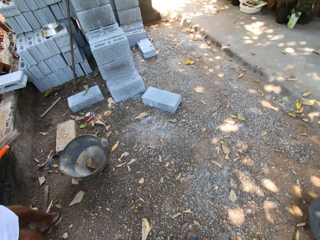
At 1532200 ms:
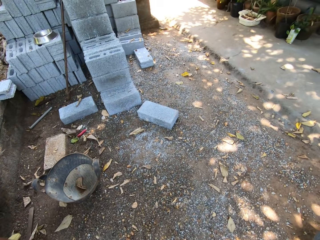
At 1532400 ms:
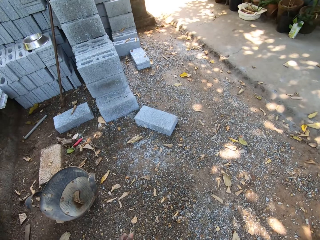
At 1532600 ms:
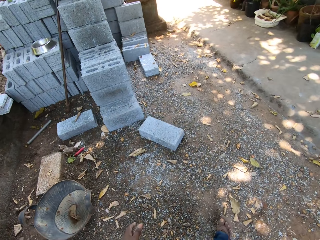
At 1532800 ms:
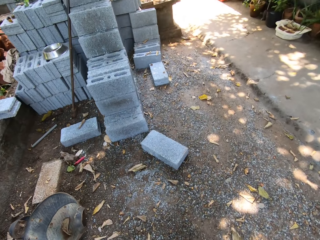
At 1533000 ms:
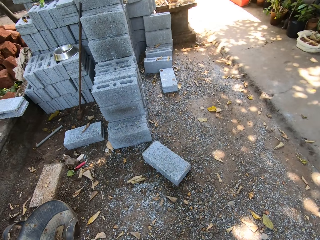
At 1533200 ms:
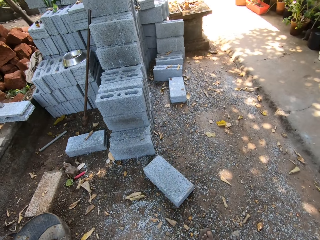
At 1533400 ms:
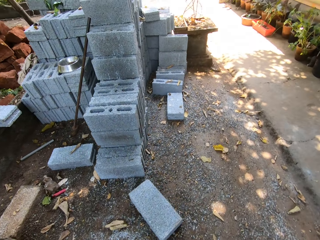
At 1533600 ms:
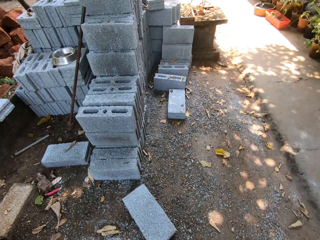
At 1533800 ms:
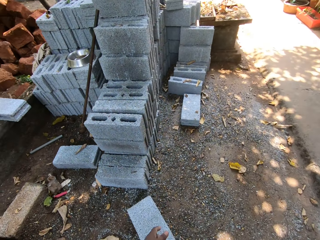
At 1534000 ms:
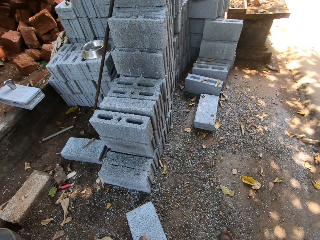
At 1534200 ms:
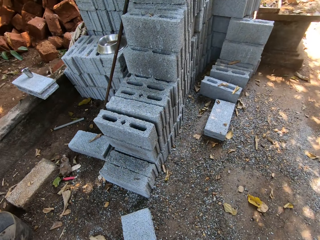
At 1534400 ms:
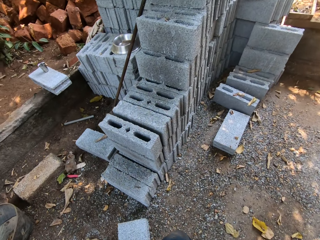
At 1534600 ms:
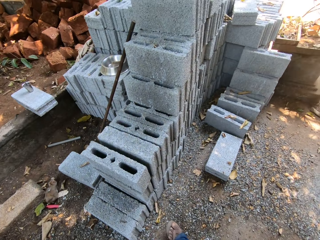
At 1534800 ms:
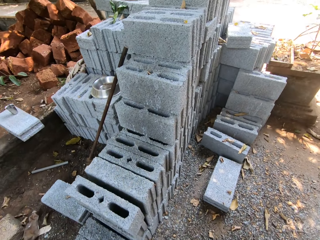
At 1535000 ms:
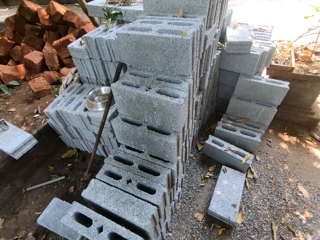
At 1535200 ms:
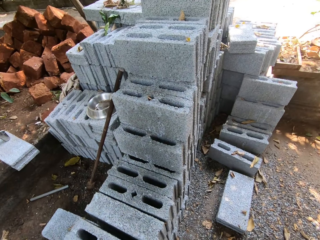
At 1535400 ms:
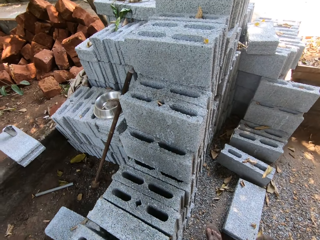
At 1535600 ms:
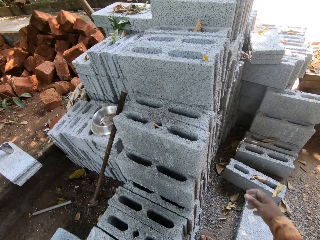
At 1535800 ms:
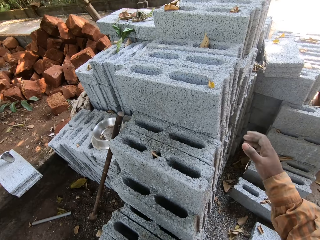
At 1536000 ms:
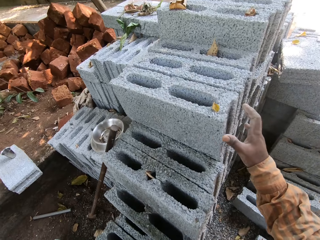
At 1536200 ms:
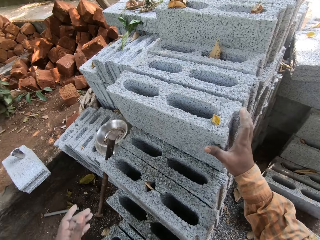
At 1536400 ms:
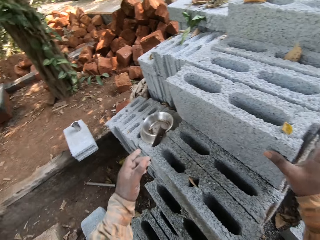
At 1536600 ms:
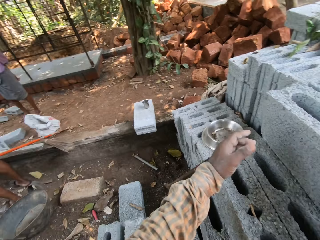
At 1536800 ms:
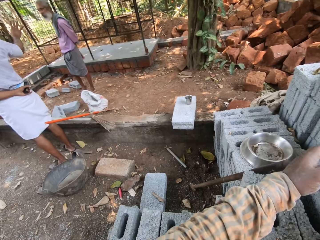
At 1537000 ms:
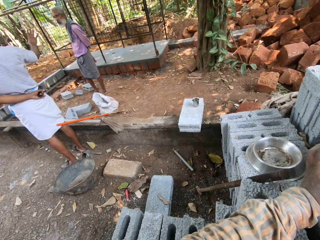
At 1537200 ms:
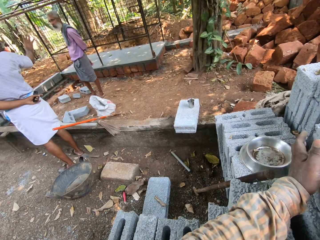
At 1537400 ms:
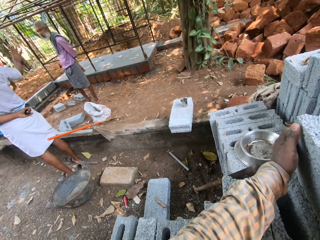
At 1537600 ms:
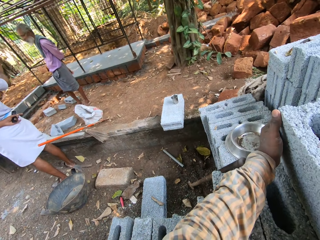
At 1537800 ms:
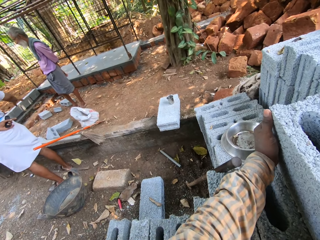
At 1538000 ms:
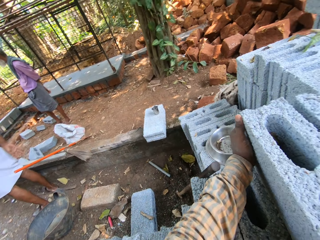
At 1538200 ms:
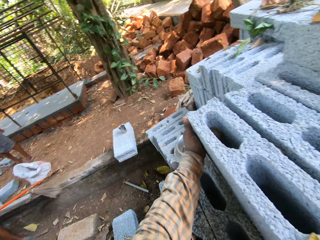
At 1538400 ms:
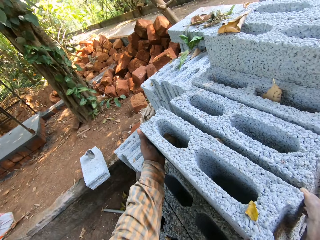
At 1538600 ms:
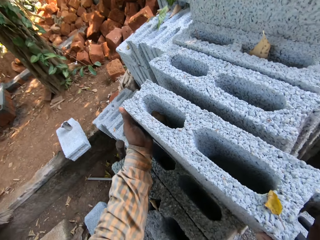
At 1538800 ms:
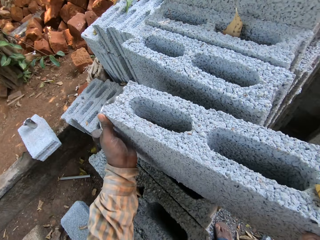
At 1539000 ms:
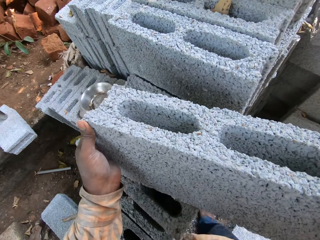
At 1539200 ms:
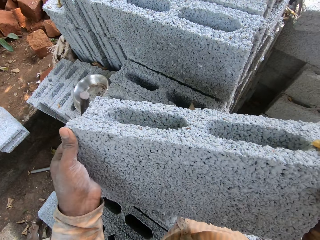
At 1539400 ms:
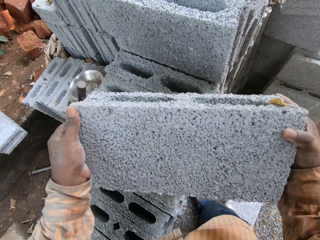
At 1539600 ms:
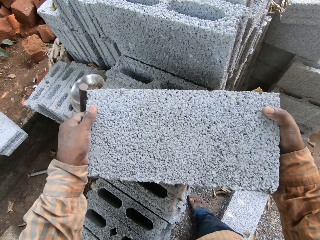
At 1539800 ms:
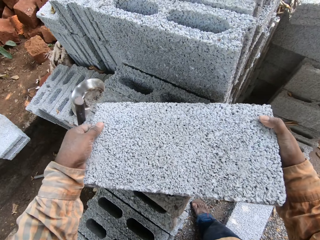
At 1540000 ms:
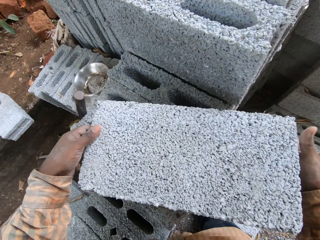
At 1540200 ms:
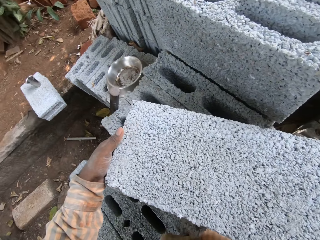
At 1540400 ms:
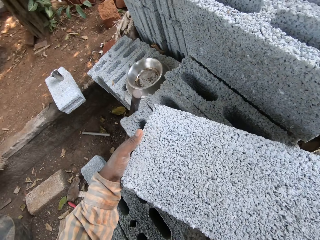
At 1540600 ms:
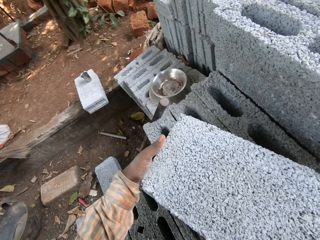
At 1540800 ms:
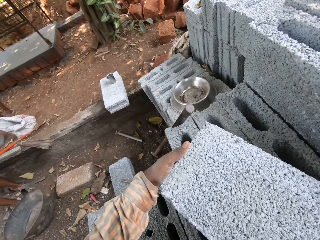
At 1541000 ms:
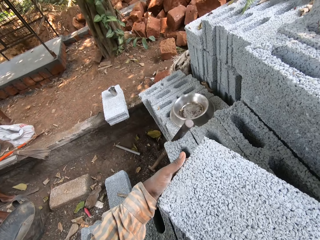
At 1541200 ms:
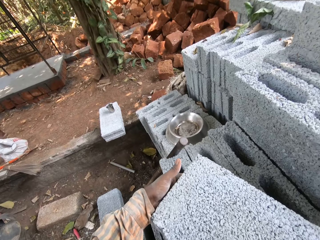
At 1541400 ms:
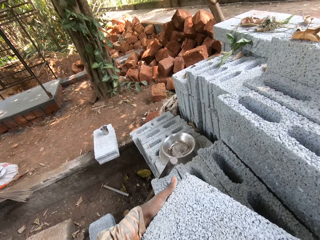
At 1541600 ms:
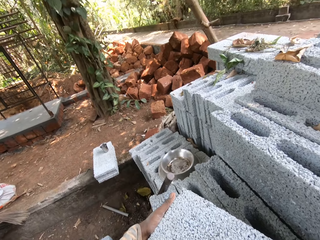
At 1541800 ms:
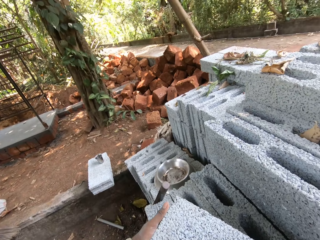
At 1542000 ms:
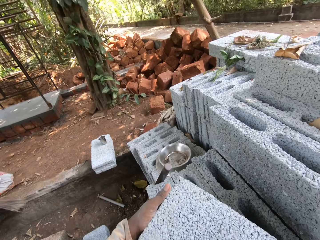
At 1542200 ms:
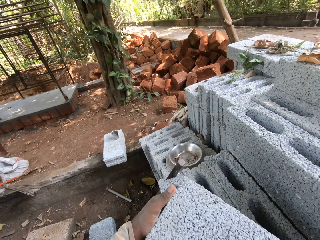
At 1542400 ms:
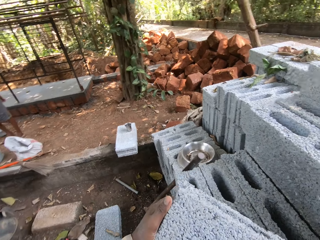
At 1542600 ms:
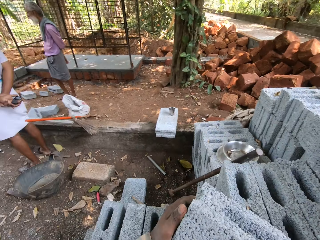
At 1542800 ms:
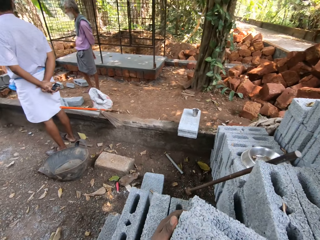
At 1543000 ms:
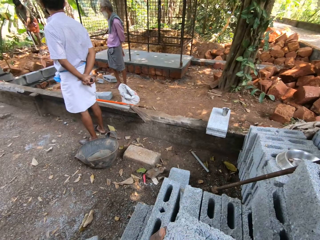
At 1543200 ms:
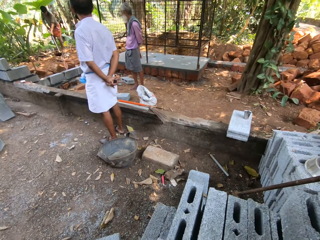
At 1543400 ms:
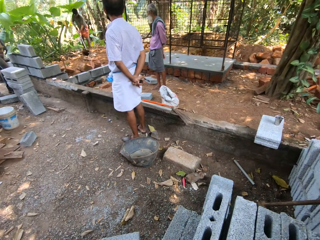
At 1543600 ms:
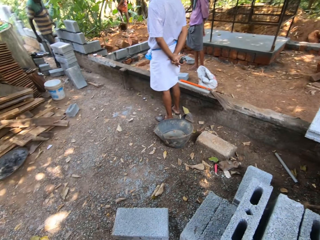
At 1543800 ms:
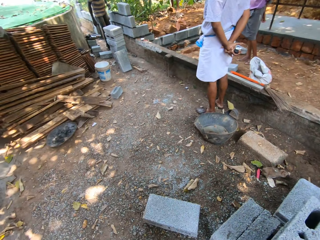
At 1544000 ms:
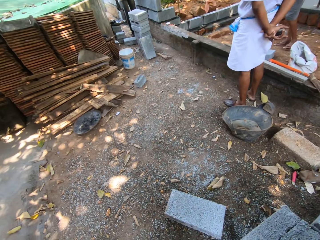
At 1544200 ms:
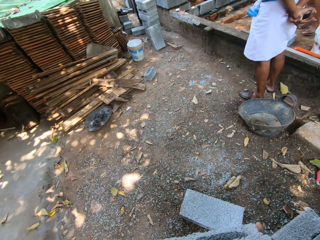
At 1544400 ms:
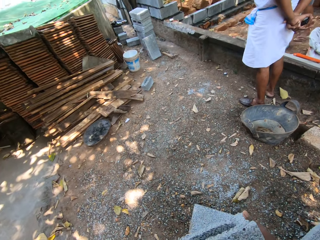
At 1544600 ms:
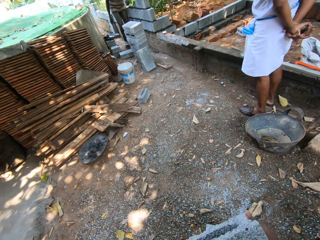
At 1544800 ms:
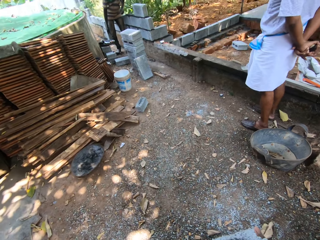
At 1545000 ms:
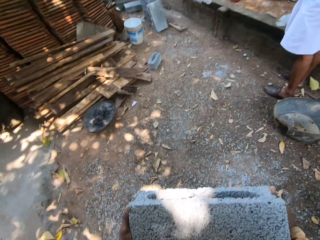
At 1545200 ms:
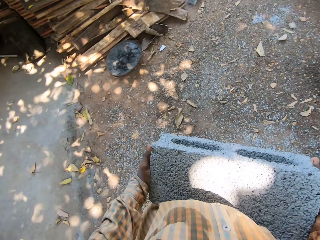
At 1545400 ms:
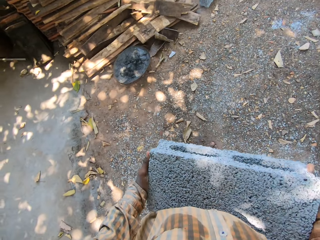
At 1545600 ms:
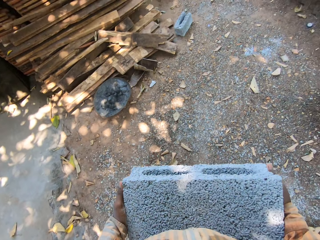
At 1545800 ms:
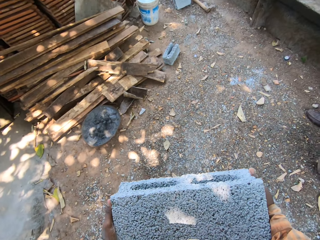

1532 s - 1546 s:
The camera wearer touches a block on the stack of blocks with his right hand. He touches the block on the stack of blocks with both hands. He holds the concrete block. He turns the block on the stack of blocks with both hands. He picks up the concrete block. He lifts the block on the stack of blocks with both hands. He walks.

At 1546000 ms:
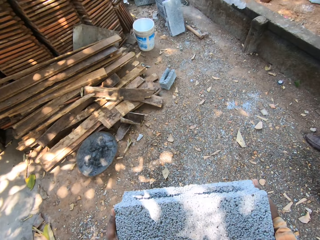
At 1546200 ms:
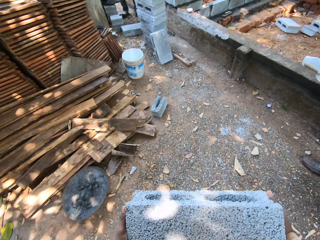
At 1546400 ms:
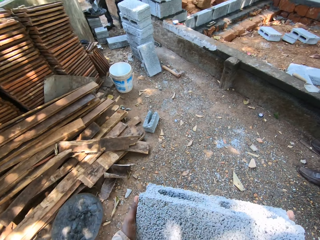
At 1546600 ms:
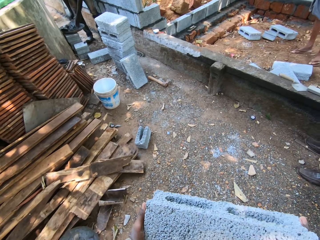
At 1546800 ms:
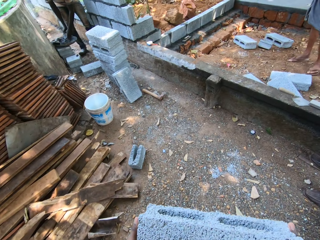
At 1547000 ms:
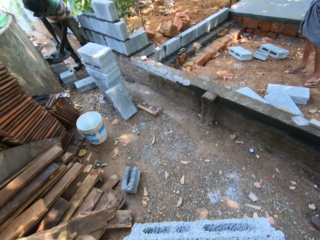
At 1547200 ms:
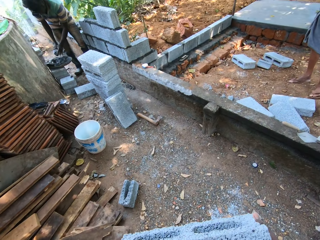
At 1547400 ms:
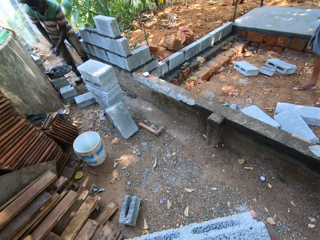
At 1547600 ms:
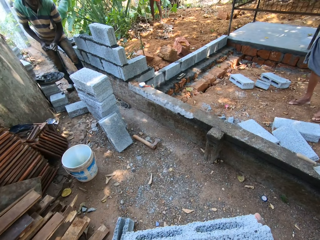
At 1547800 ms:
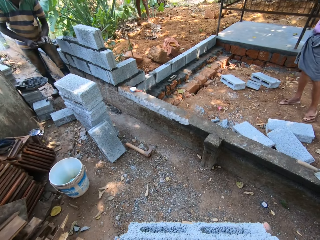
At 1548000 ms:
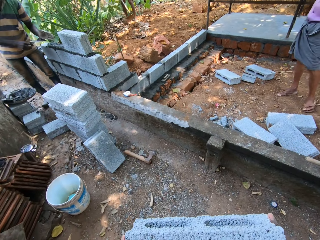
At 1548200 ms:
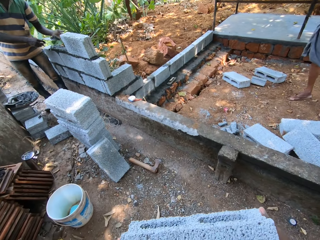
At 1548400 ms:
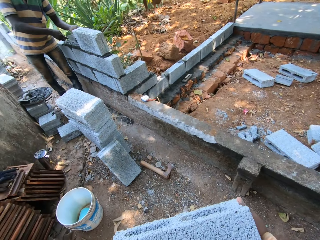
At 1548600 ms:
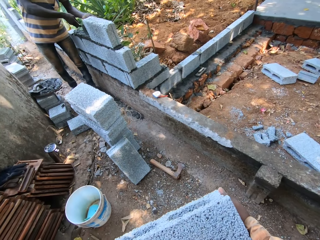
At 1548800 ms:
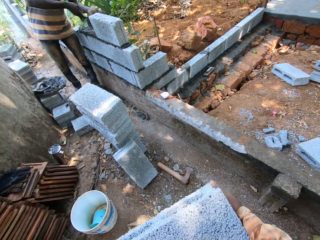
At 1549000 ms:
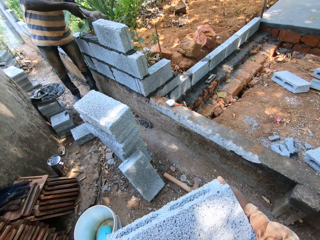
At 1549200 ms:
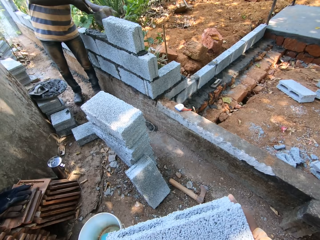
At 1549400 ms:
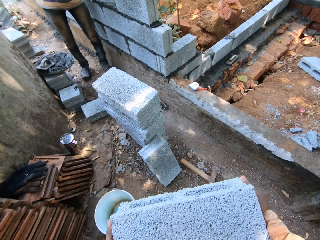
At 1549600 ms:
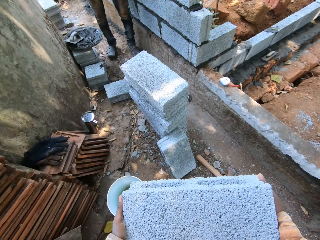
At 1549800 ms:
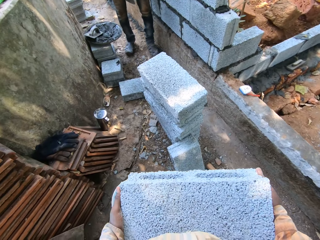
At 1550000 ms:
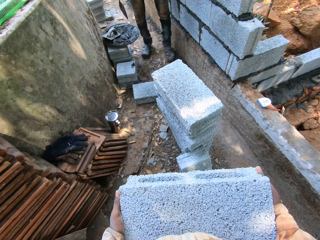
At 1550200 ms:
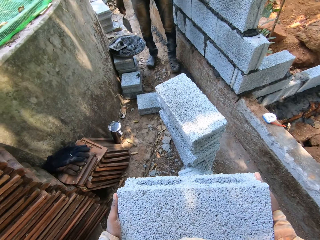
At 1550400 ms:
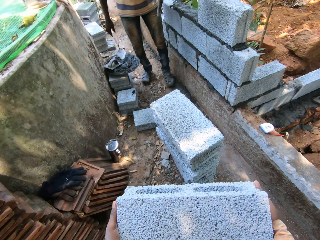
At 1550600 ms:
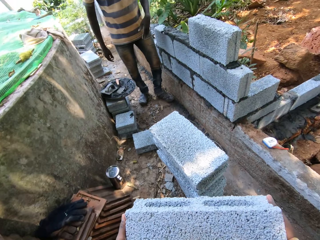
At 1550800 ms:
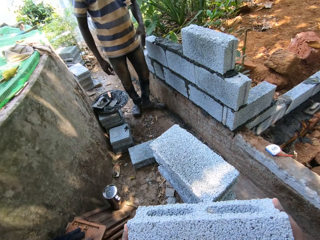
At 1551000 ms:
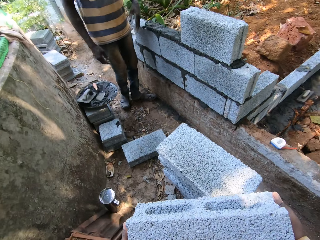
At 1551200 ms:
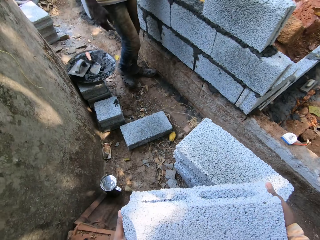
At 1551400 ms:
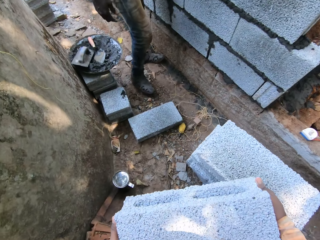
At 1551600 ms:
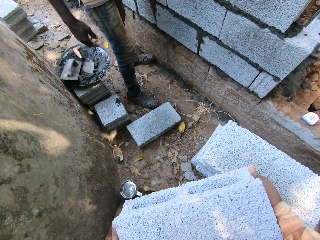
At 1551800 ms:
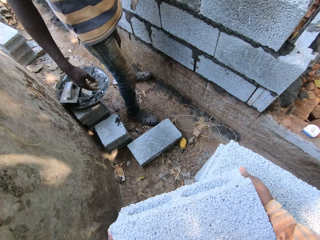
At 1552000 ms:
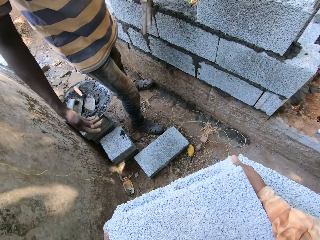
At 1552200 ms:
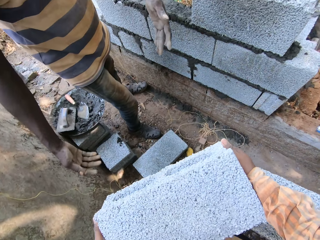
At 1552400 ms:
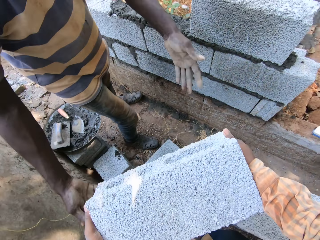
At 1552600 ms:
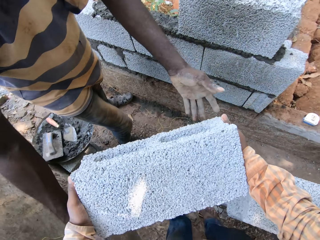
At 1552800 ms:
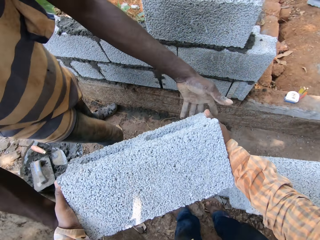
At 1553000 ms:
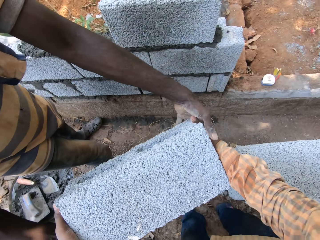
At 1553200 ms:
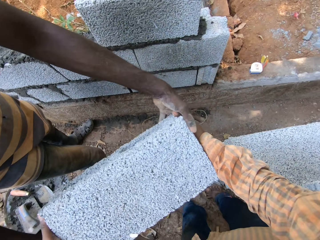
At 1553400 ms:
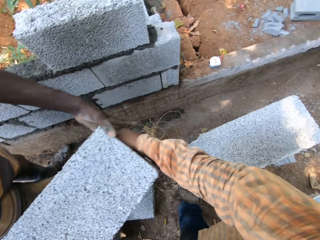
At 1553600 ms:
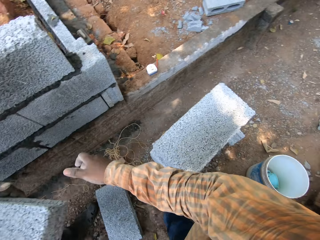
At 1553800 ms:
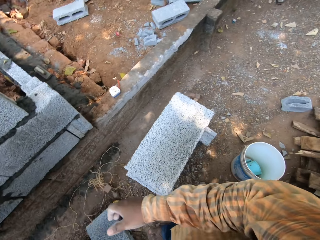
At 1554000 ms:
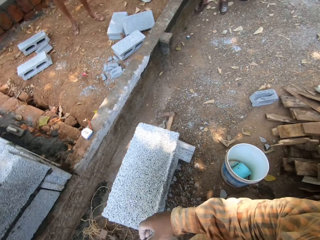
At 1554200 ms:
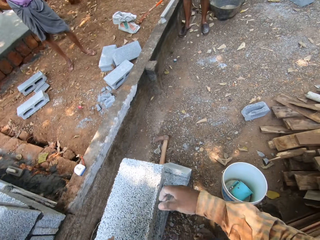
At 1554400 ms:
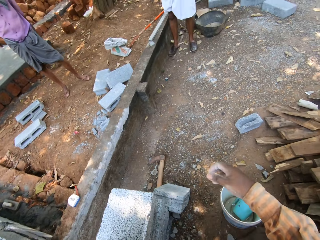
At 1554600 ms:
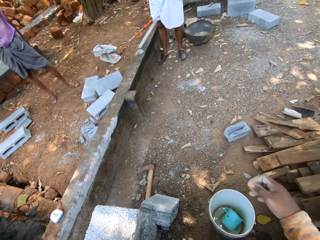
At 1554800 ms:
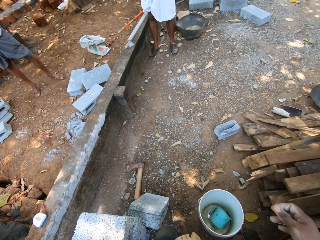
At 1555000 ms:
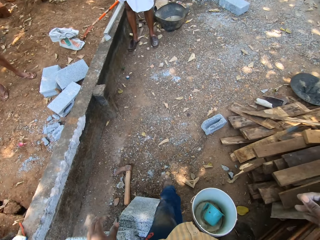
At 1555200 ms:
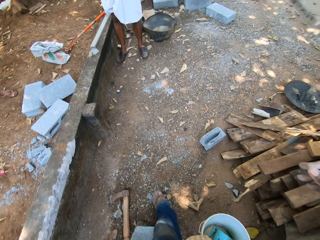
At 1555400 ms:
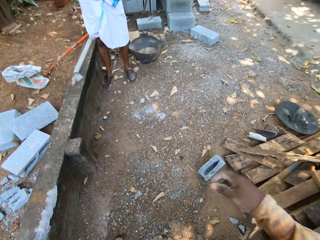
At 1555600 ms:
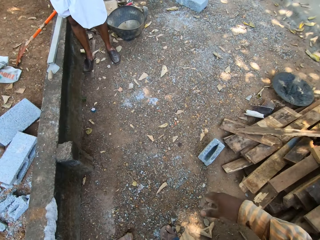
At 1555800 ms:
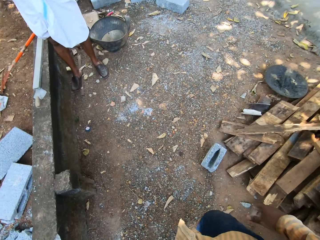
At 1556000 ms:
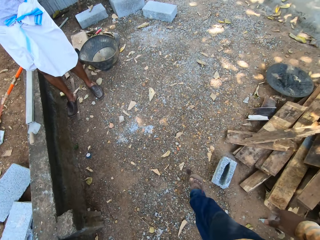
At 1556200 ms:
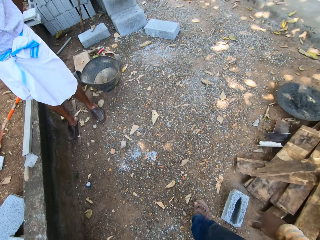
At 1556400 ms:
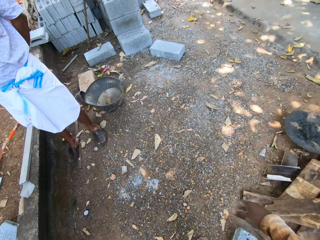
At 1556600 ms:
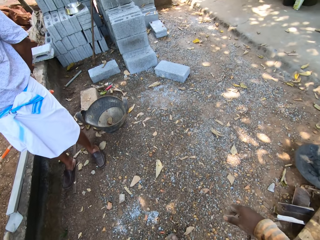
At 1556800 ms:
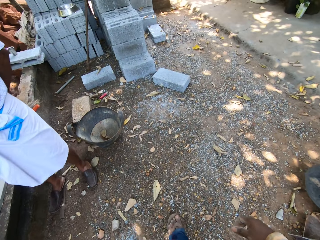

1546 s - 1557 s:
The man scoops cement mortar with the trowel in his right hand and his left hand, pours the cement mortar on the wall with his right hand and the trowel in his left hand, and places the trowel in the pan on the stack of blocks. The man takes the concrete block from both of the camera wearer's hands with both hands. The camera wearer walks.
